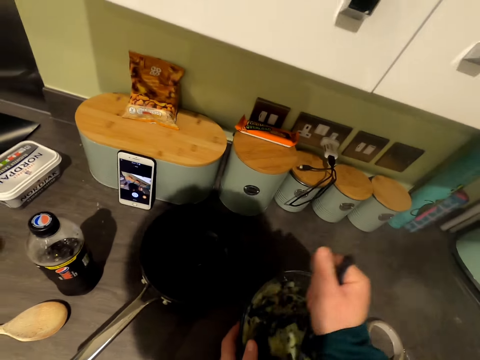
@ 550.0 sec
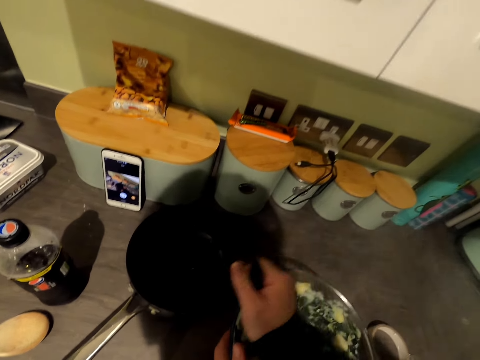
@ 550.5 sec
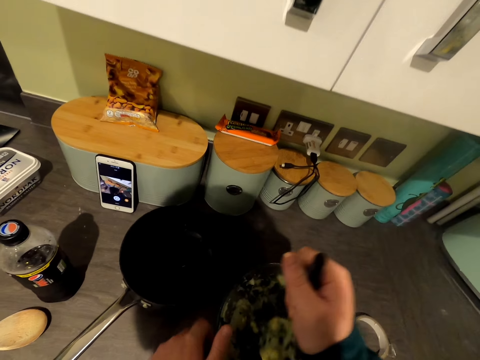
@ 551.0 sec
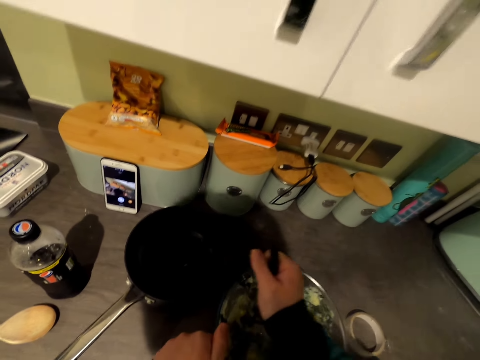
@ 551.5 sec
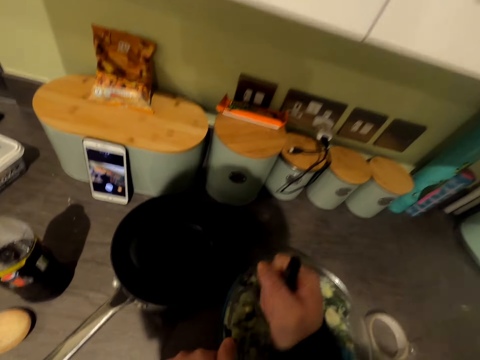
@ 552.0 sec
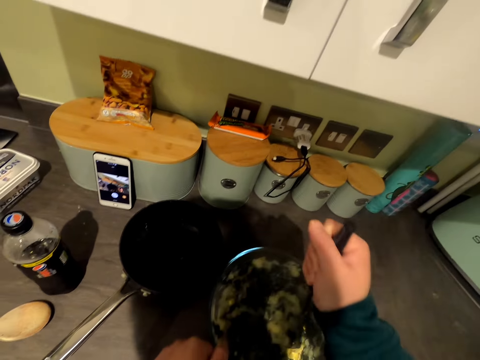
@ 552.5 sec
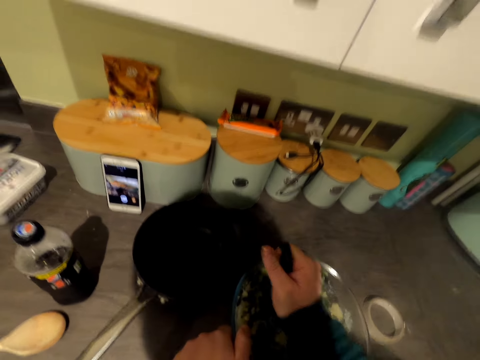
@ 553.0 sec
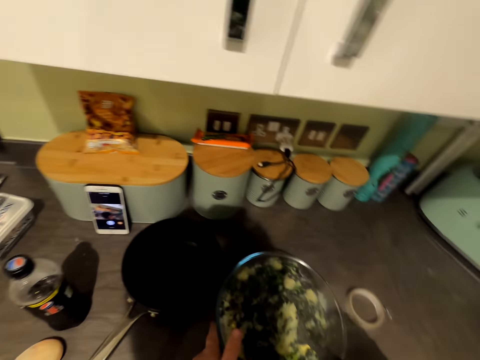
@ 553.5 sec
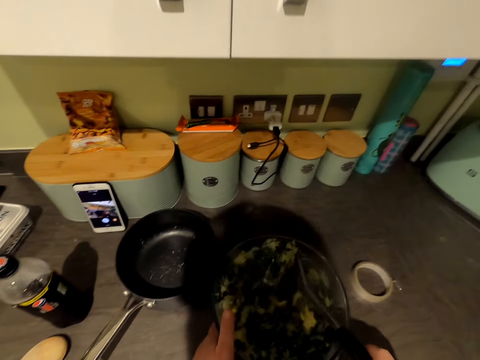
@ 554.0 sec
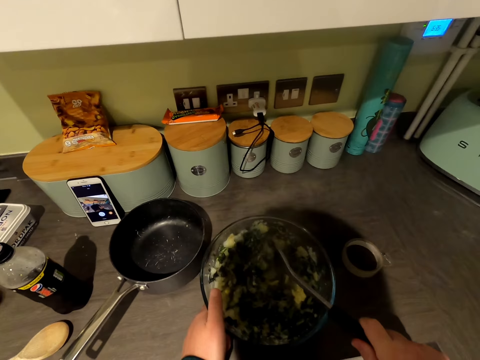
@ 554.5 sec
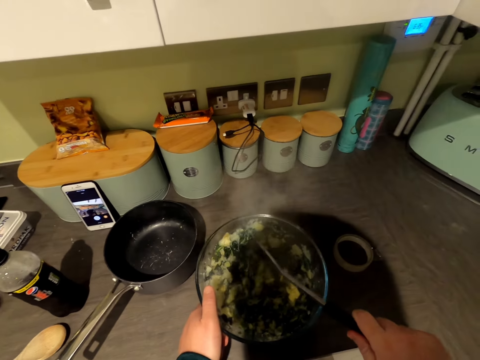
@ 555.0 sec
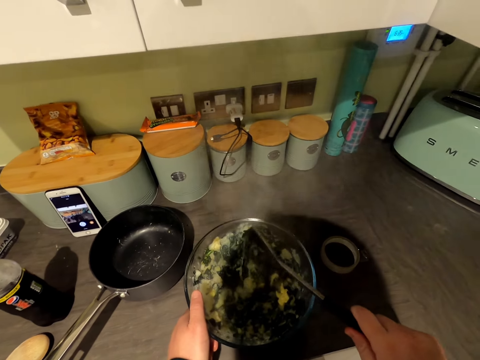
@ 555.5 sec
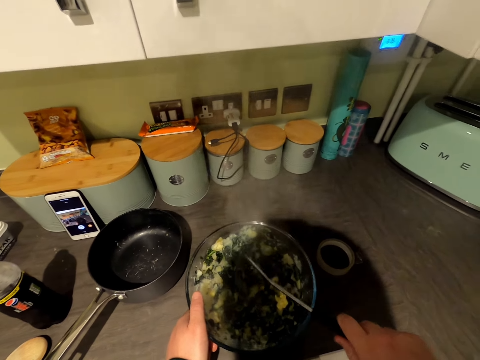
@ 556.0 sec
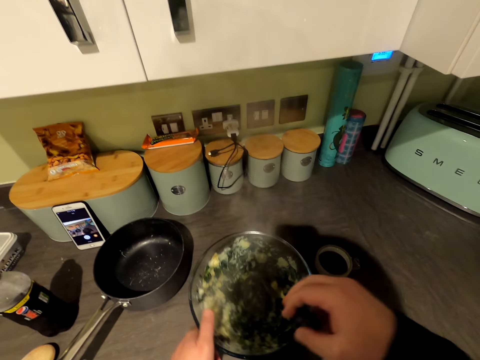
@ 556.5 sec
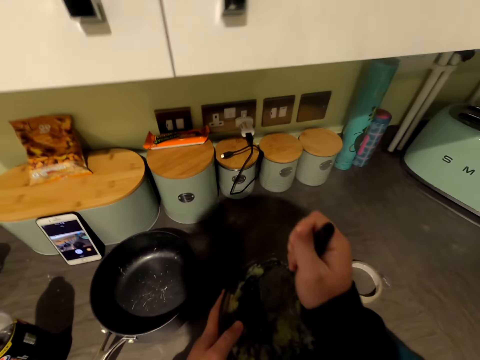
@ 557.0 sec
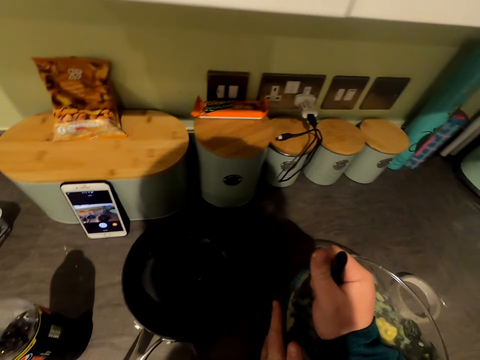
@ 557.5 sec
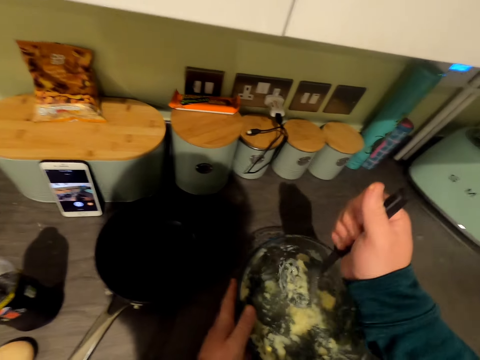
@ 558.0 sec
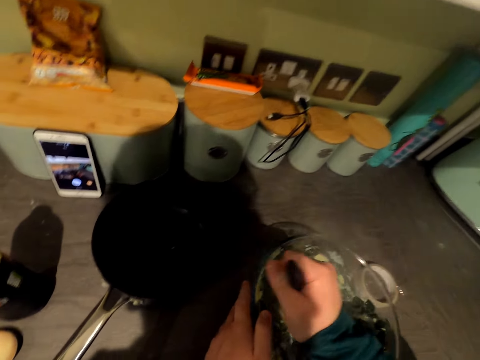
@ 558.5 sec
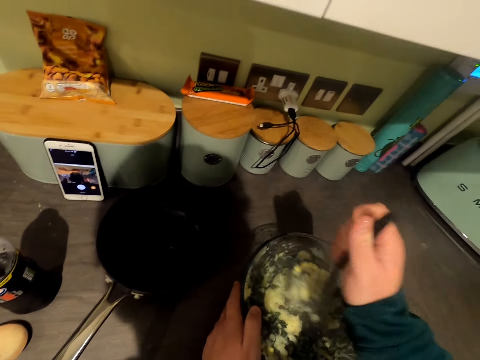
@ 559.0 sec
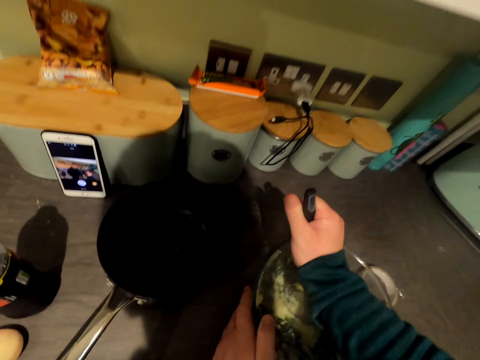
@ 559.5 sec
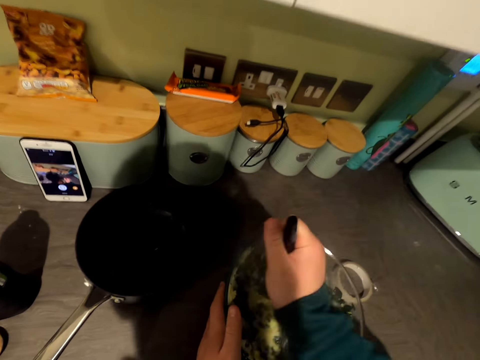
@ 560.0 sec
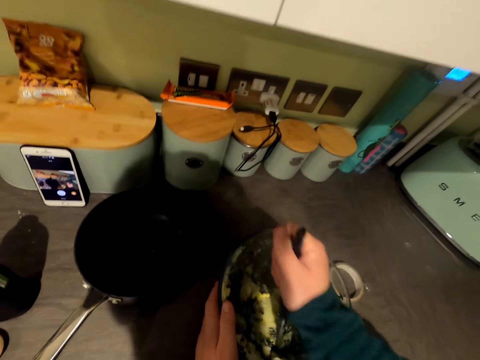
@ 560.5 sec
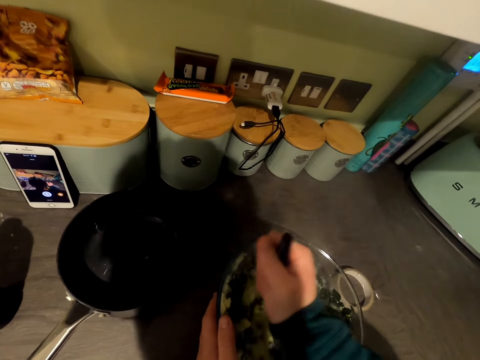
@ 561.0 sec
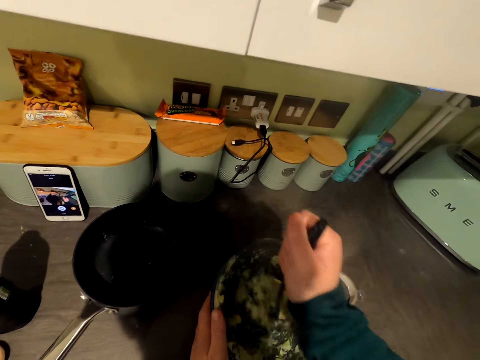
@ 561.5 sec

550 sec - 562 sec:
The camera wearer clears food from the masher. They mash the food.

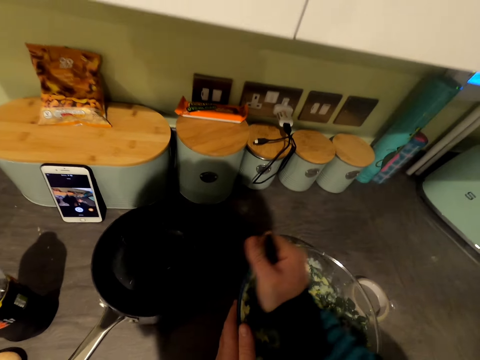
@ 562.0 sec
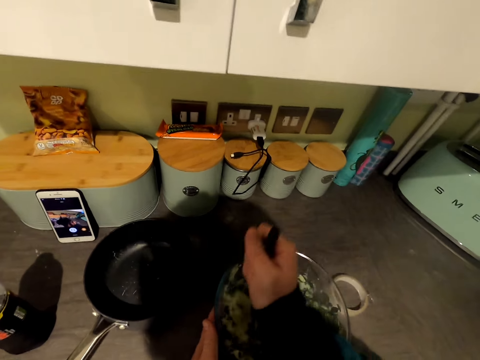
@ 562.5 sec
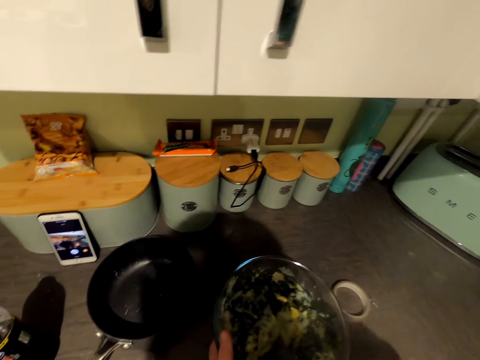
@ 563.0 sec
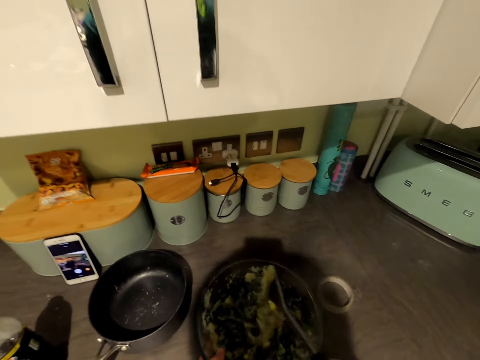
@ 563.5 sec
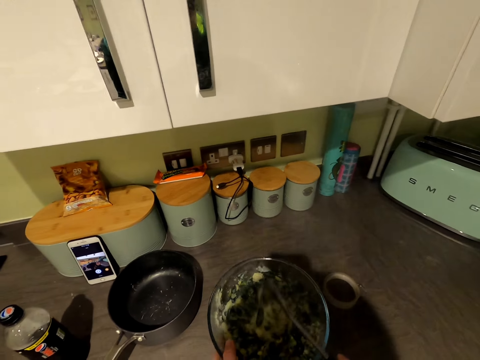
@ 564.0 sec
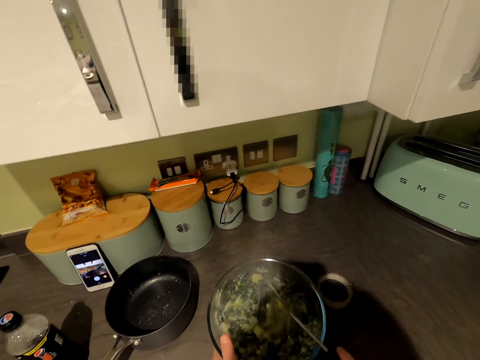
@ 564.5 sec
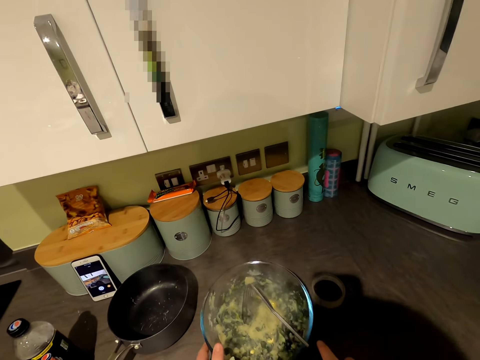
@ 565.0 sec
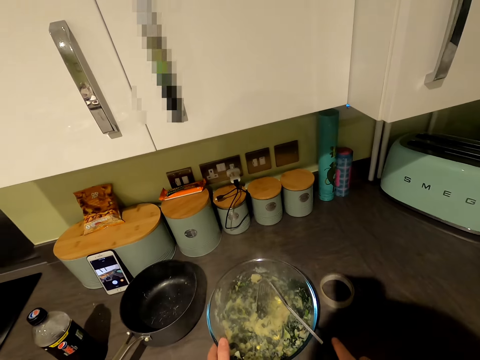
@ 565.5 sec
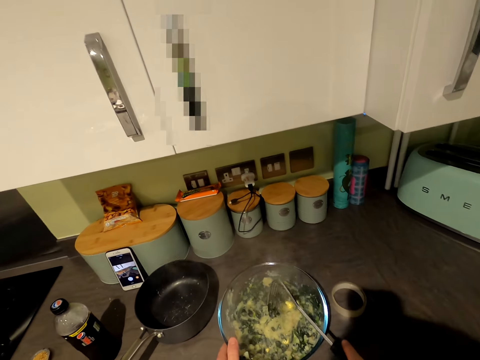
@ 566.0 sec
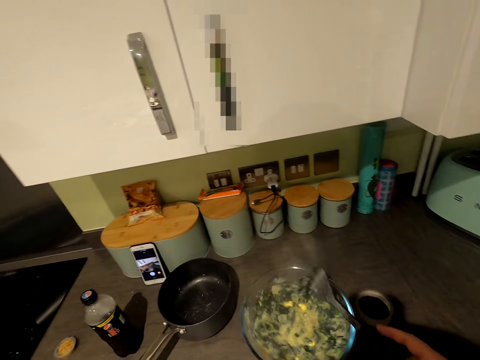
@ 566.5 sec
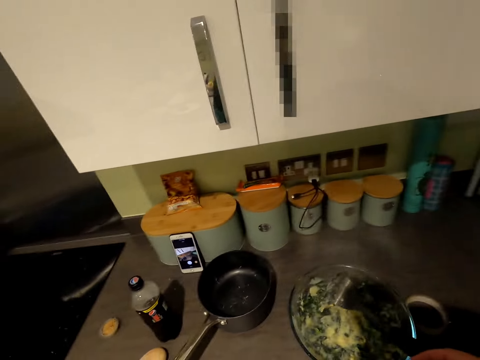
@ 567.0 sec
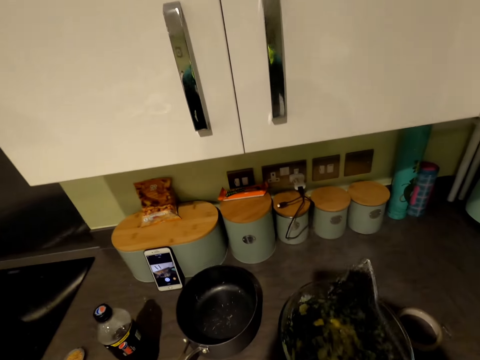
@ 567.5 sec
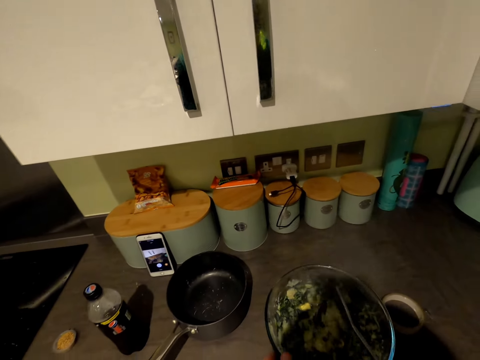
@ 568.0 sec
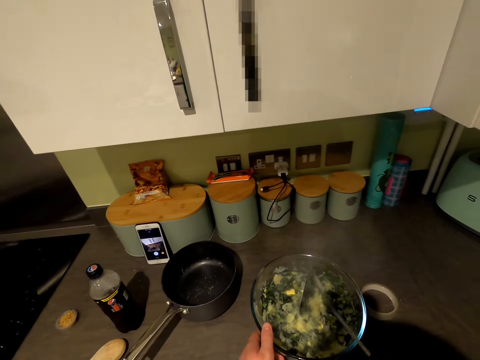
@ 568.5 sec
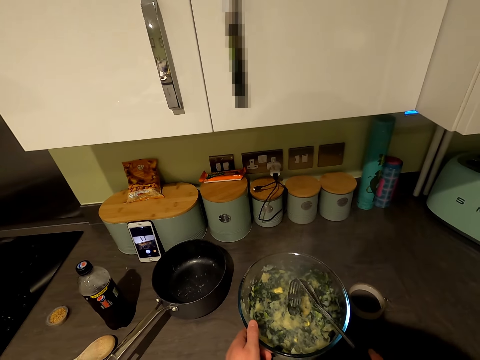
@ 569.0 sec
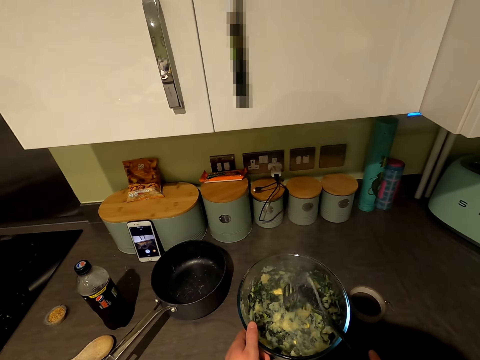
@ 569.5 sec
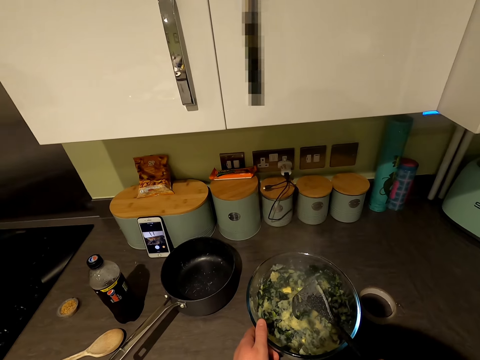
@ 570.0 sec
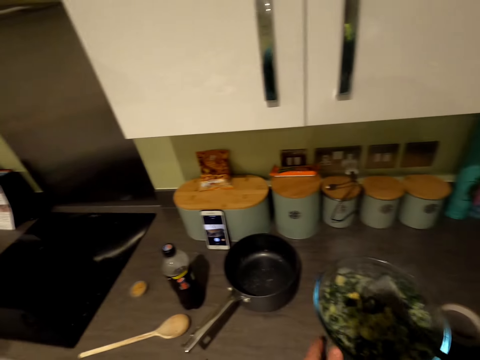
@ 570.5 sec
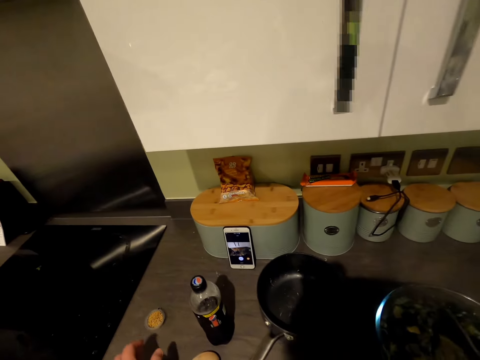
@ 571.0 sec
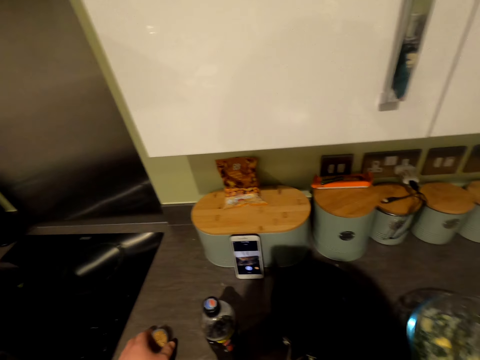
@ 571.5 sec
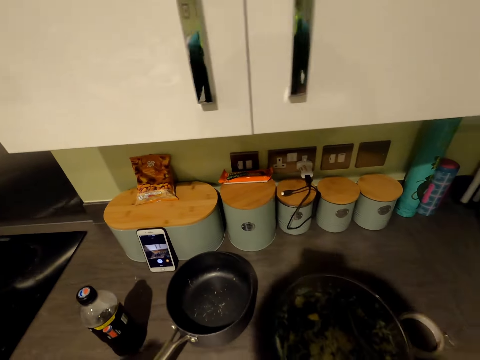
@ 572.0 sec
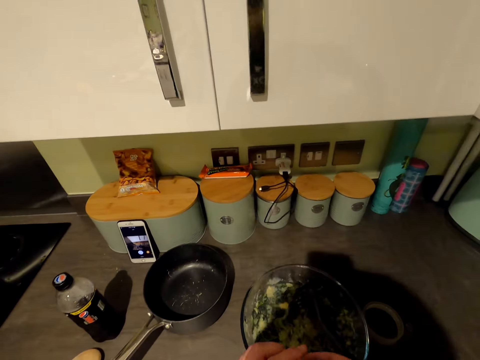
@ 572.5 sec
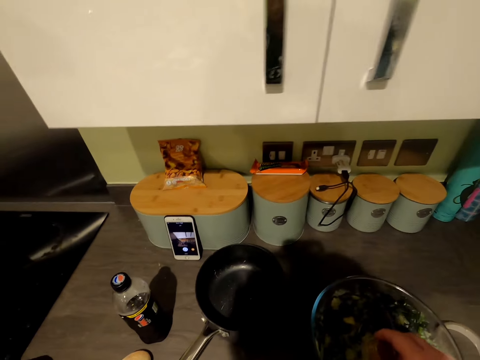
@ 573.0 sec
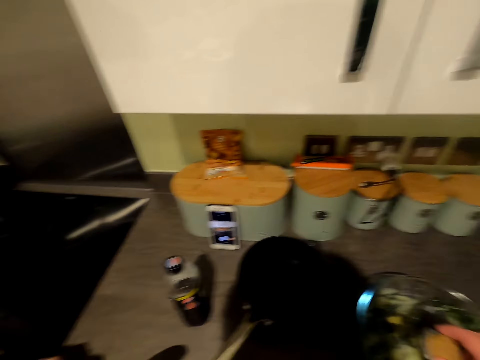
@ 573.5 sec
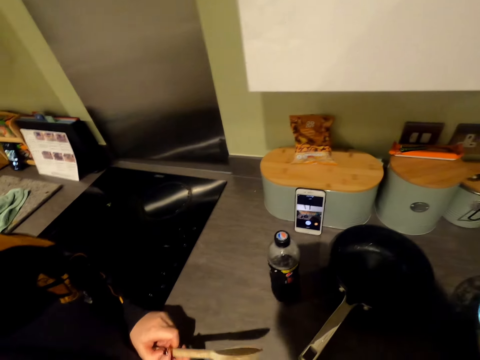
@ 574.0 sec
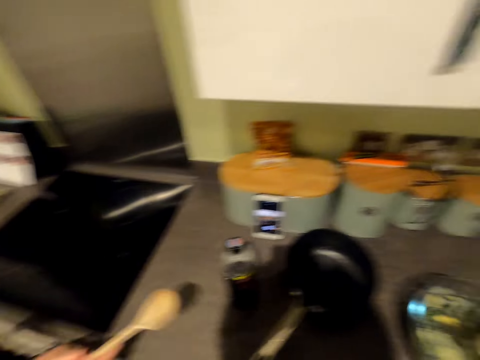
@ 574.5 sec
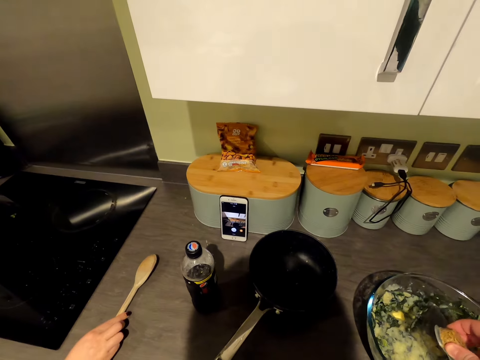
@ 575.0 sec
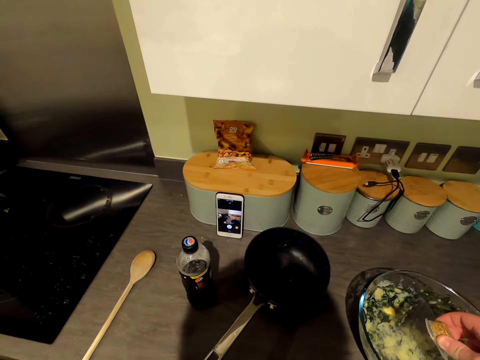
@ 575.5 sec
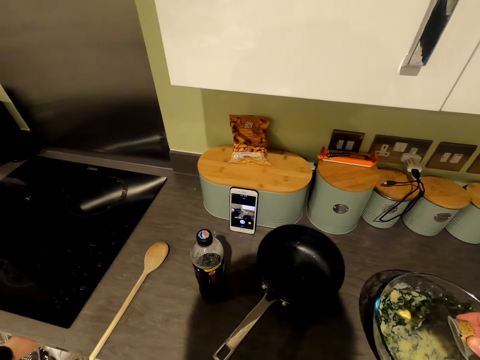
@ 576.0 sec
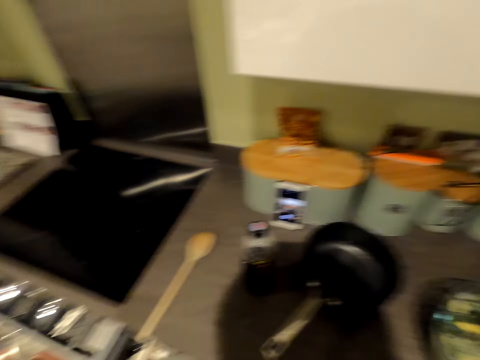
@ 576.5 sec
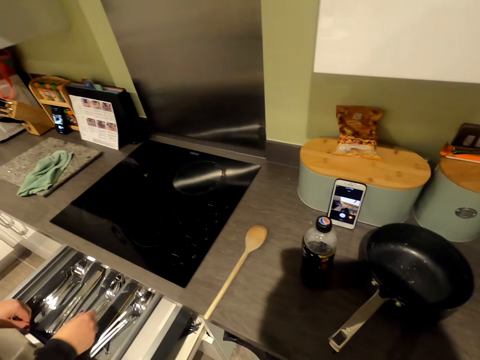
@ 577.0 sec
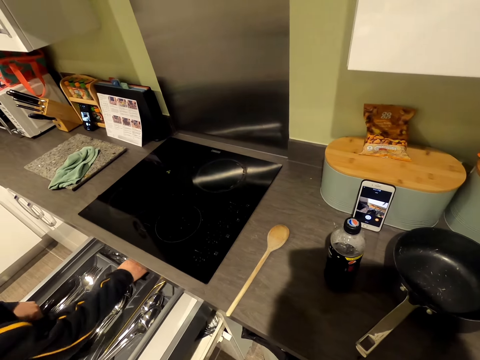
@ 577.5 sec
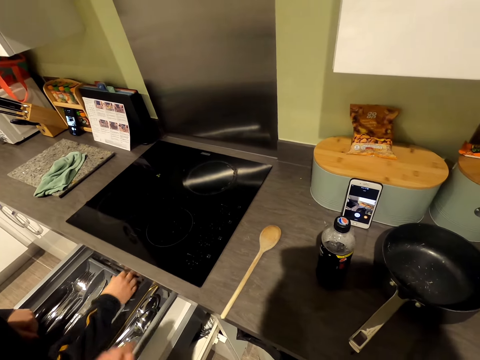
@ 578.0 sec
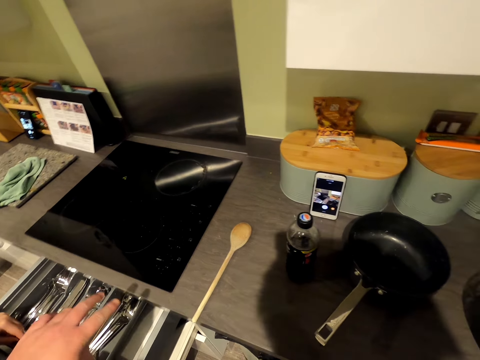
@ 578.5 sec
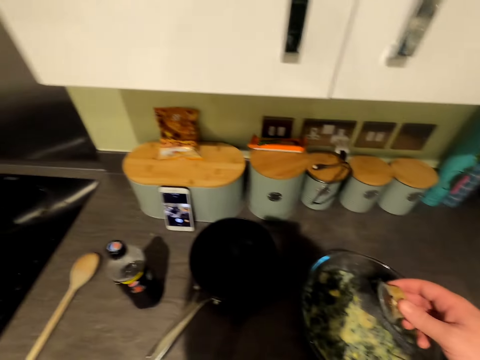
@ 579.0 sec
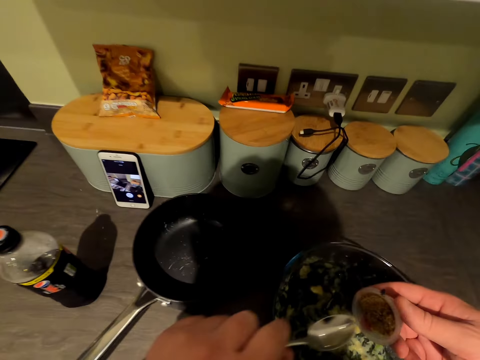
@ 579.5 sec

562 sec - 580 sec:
The camera wearer speaks. They clear food from the masher. They speak. A woman drops a spoon on the counter. She speaks, opens a drawer, and grabs the spoon. The camera wearer grabs the spoon.
